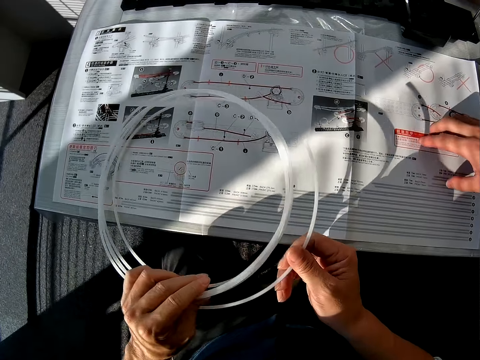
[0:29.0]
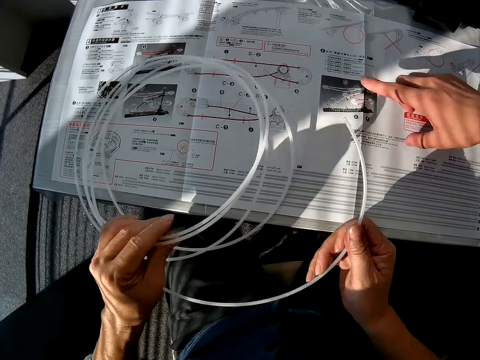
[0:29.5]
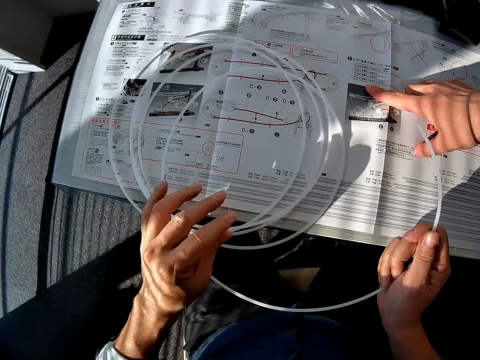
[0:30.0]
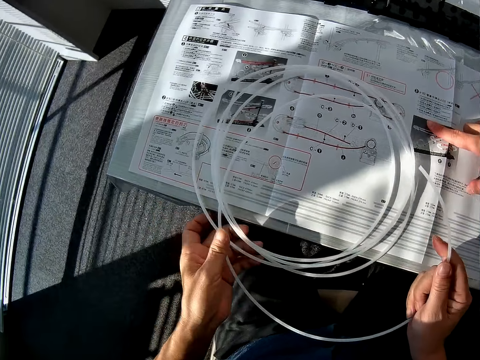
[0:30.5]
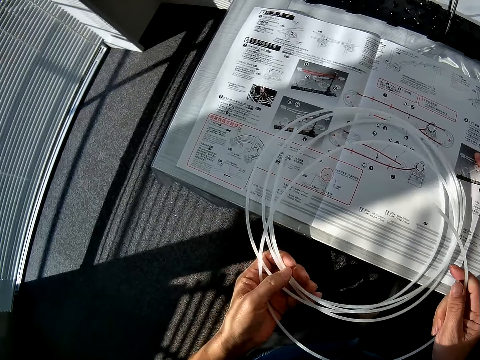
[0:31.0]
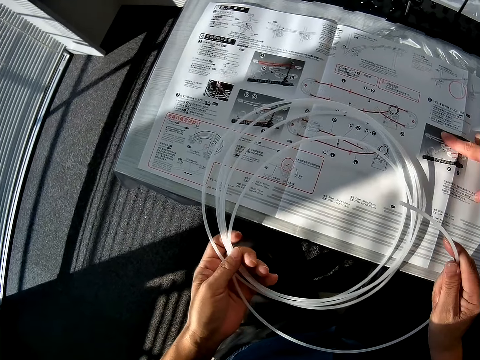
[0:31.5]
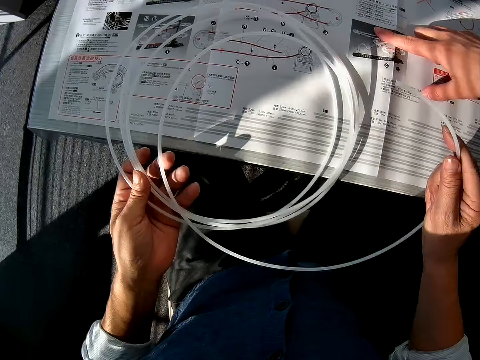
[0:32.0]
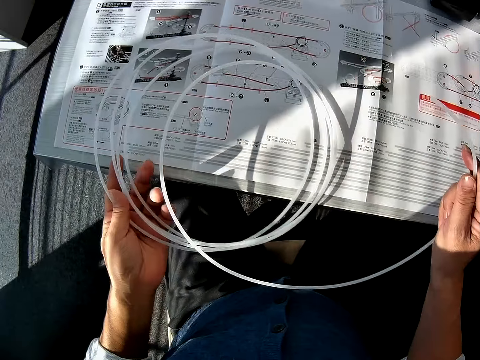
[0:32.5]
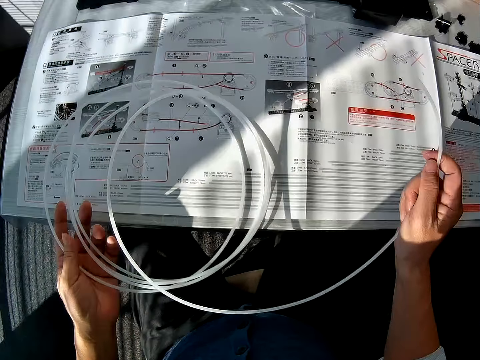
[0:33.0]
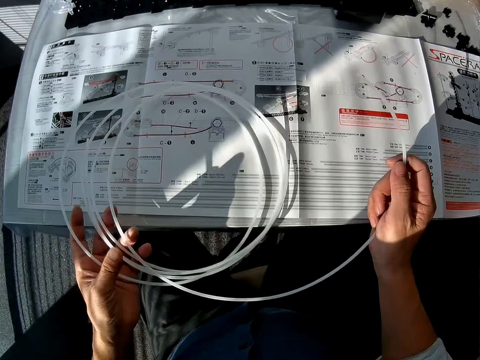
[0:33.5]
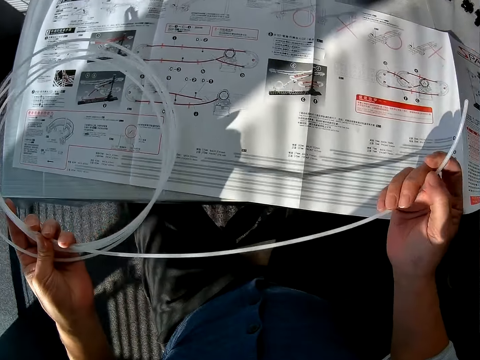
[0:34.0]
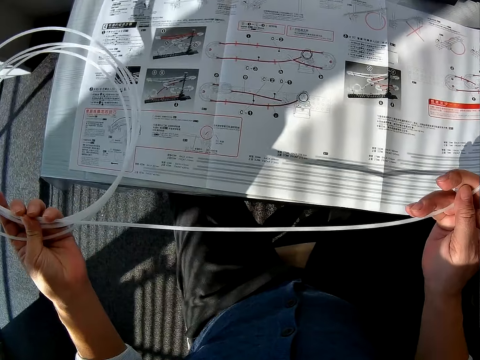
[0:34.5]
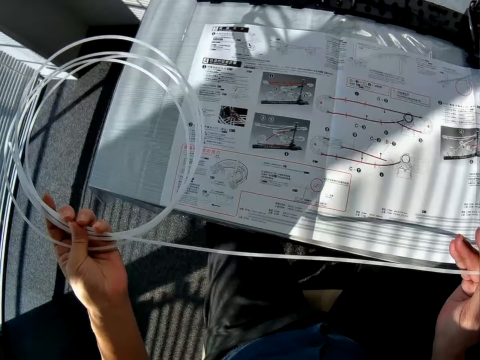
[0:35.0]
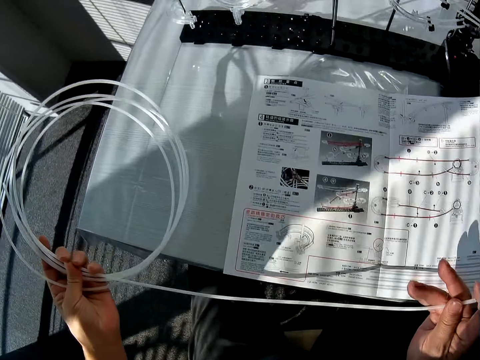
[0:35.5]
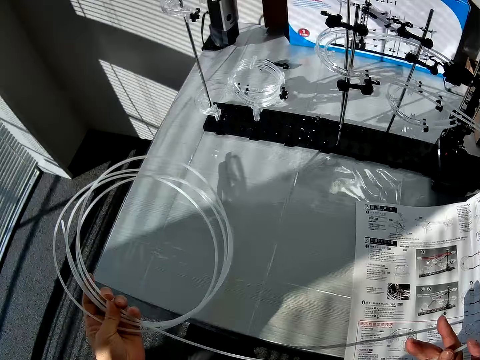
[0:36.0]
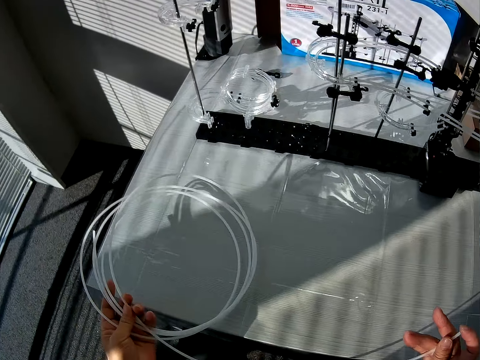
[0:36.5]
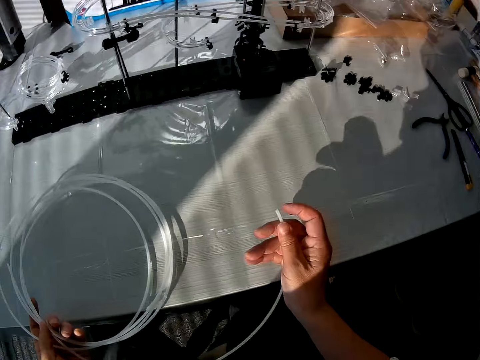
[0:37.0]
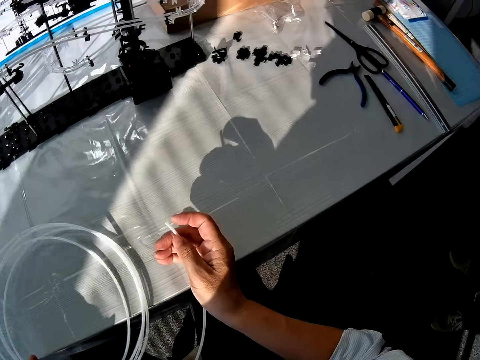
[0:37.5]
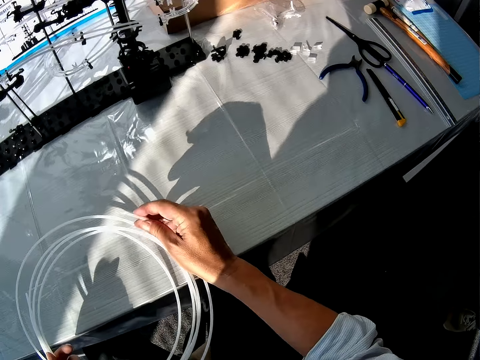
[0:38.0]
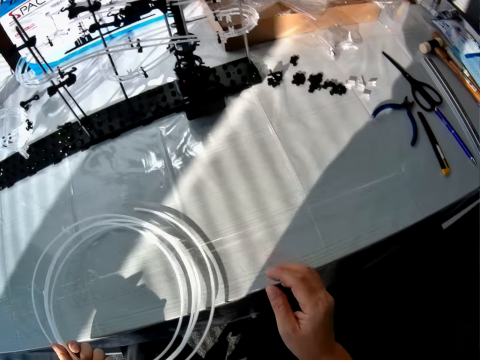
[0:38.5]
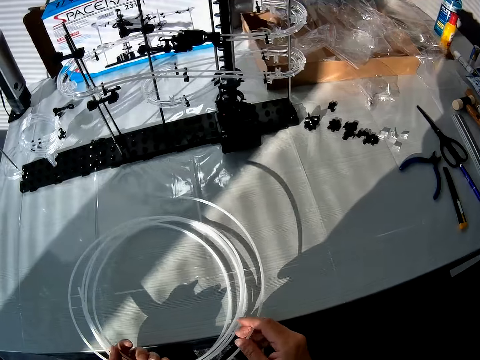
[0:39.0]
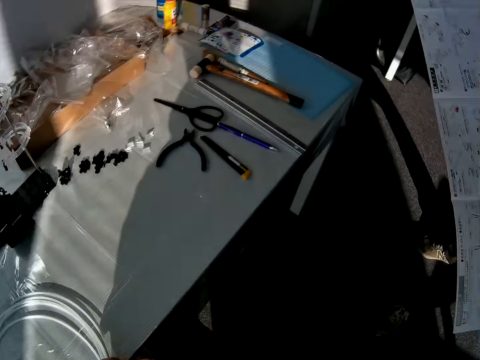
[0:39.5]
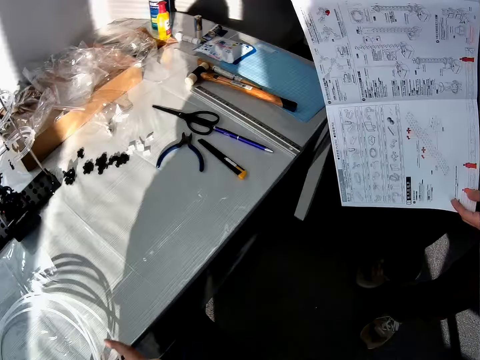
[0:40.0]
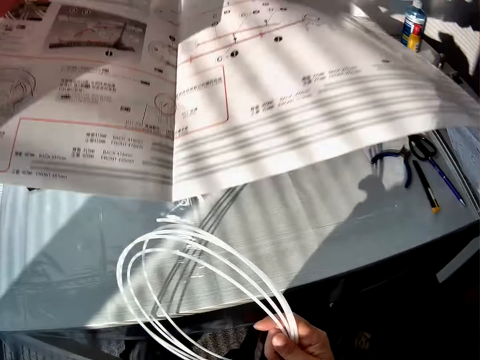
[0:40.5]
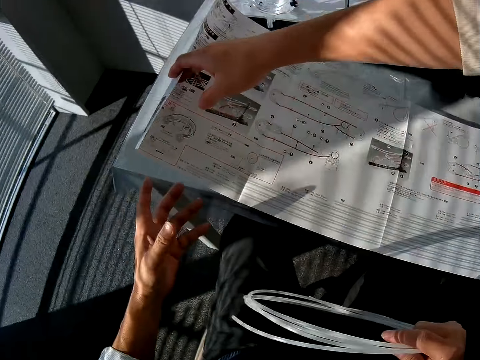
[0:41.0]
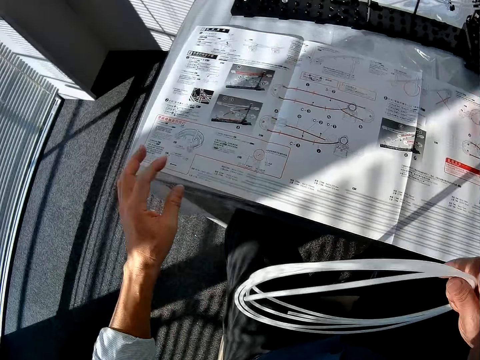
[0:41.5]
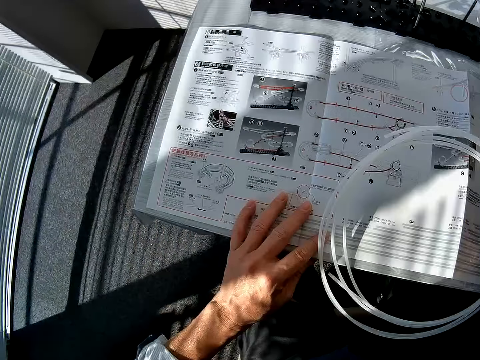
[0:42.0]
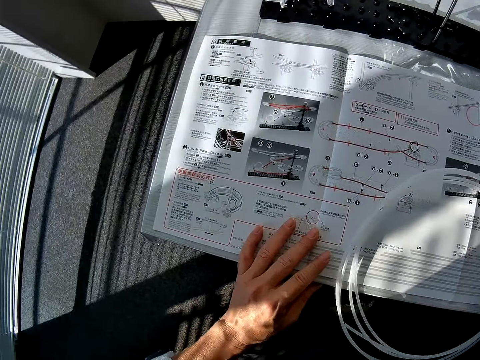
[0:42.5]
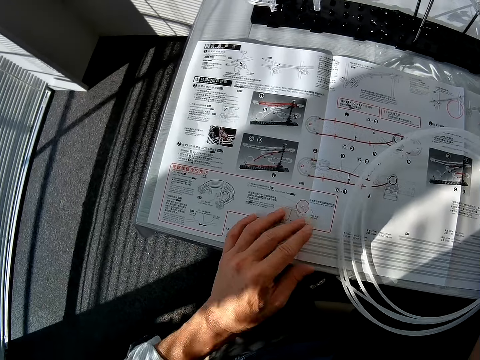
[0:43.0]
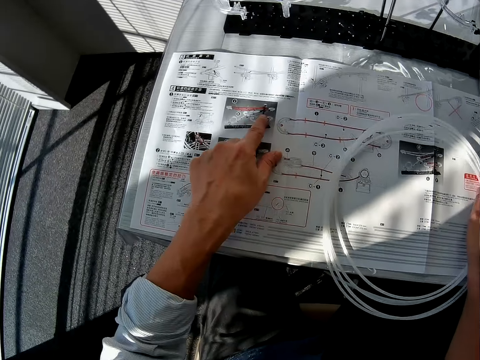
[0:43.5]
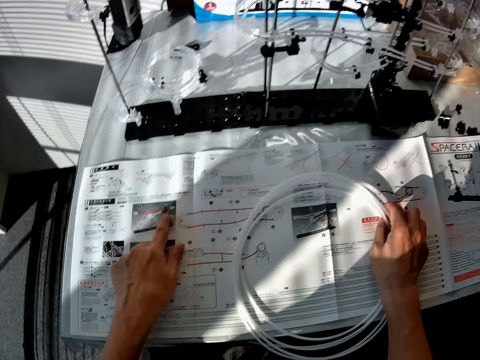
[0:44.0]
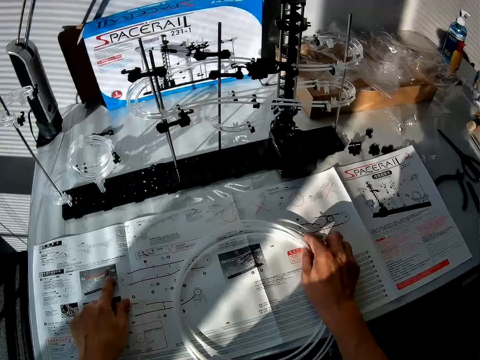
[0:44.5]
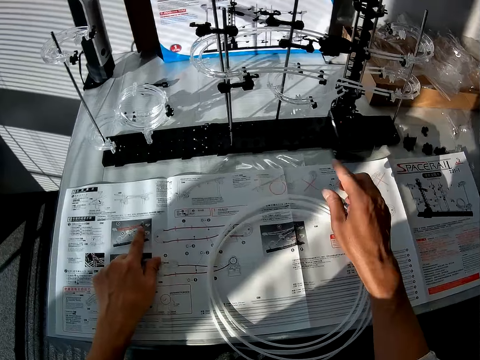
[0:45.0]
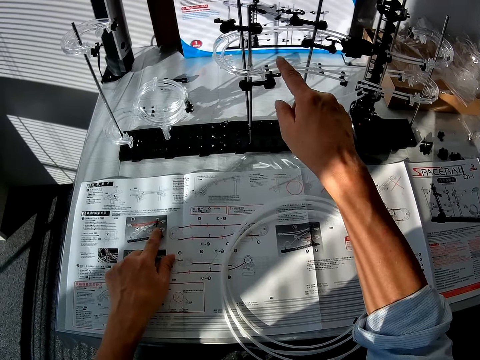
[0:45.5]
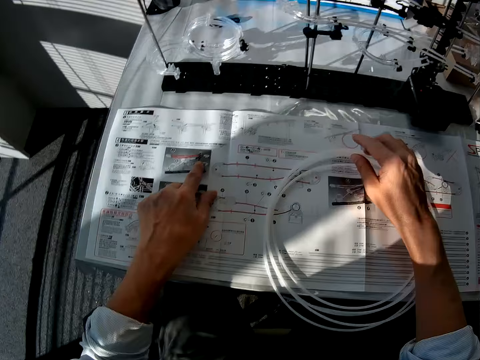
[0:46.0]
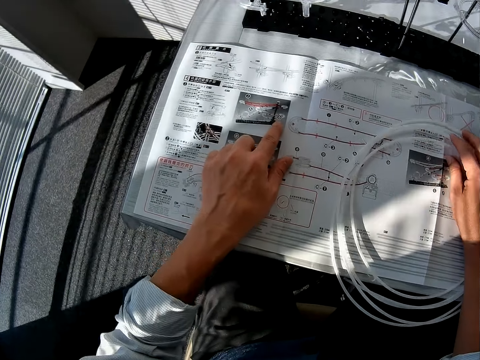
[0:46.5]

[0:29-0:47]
The camera wearer holds the standard rail with his hands. A man moves his index finger on the space rail manual. The camera wearer touches the pipe. He places the standard rail on the space rail manual. He straightens the standard rail. The man picks up the space rail manual from a table. The camera wearer places the standard rail on the table. He coils the standard rail. He turns to the right. The man holds the space rail manual. The man talks and places the space rail manual on the table. The camera wearer places his left hand on the space rail manual. He places the standard rail on the space rail manual. He puts his left index finger on the space rail manual. He points at the space rail. He places his right hand on the standard rail.

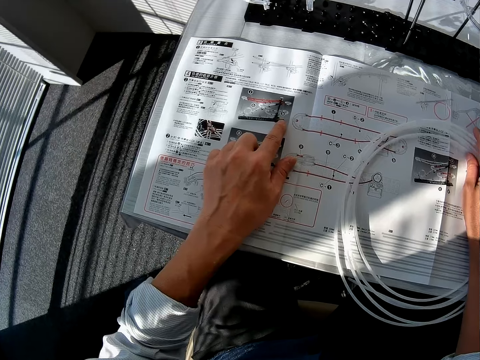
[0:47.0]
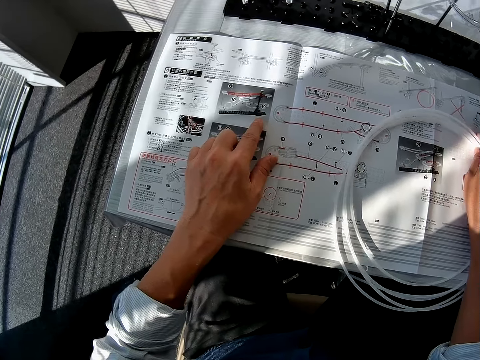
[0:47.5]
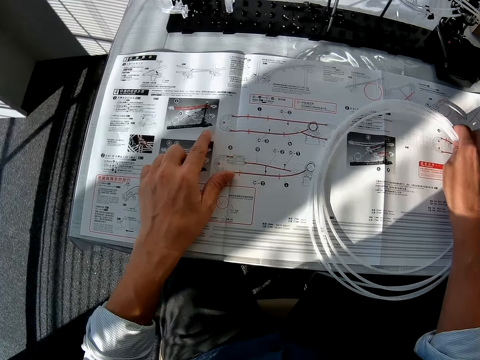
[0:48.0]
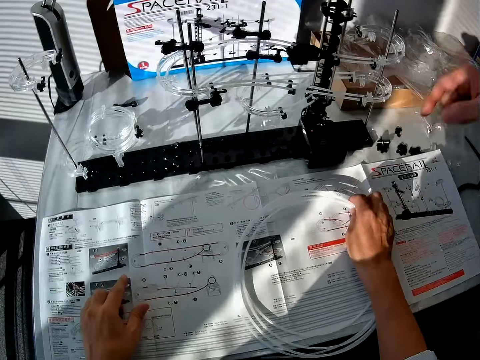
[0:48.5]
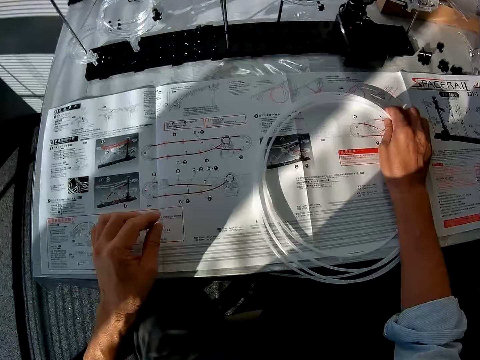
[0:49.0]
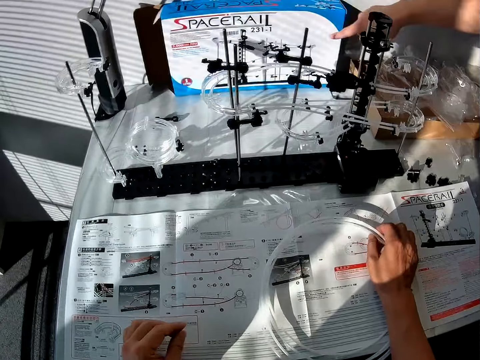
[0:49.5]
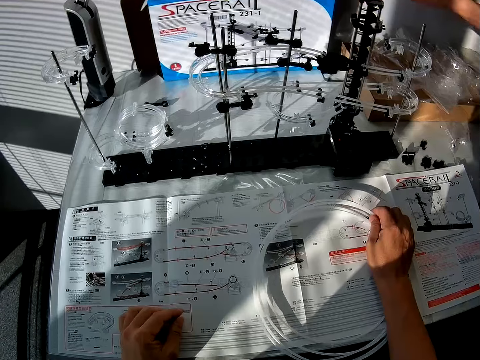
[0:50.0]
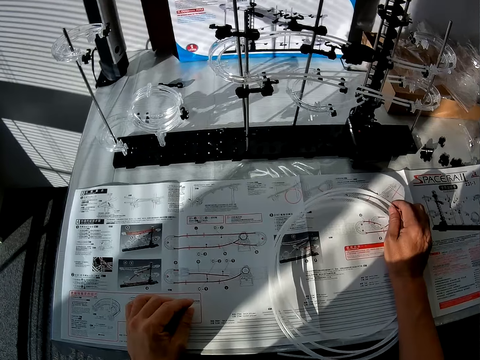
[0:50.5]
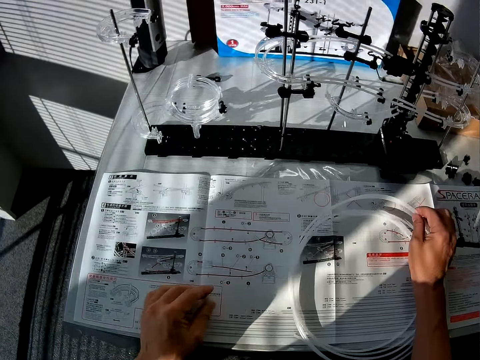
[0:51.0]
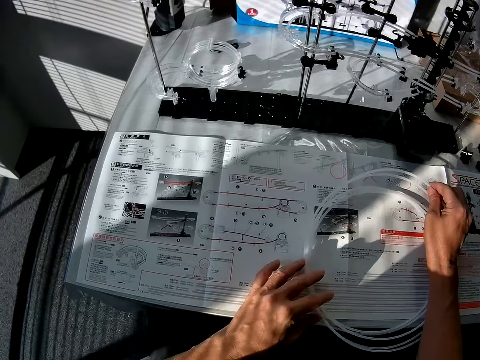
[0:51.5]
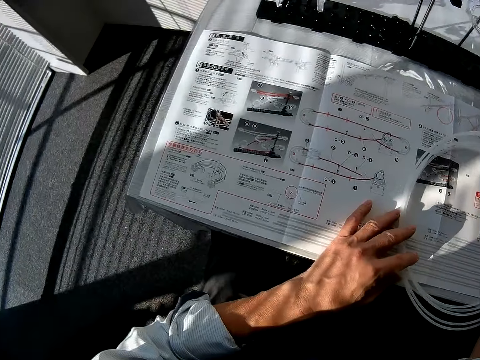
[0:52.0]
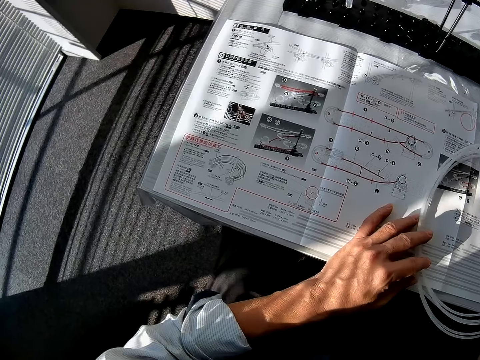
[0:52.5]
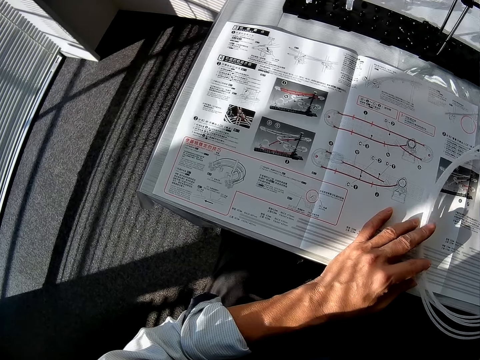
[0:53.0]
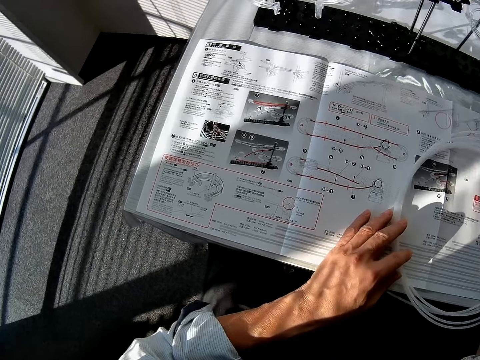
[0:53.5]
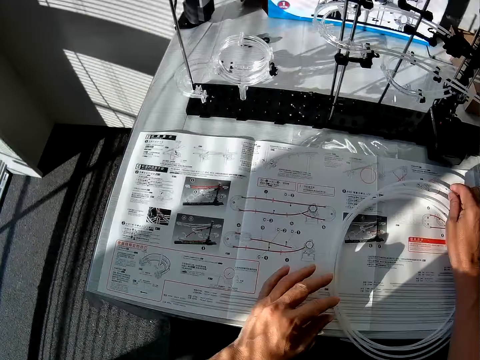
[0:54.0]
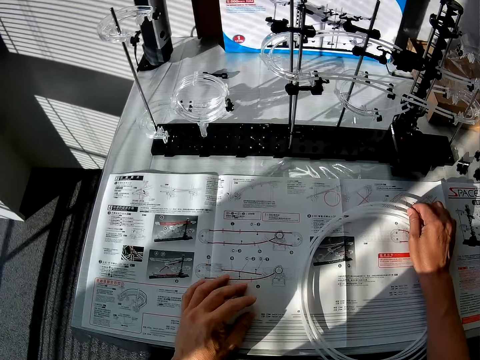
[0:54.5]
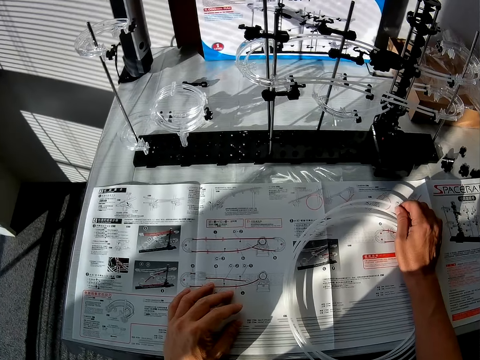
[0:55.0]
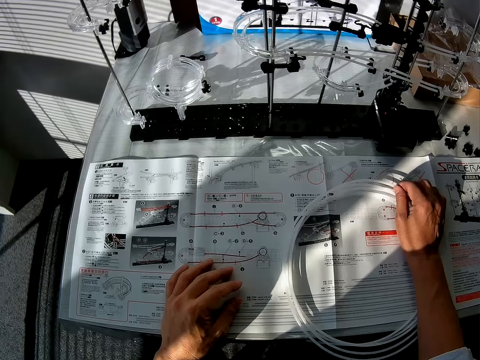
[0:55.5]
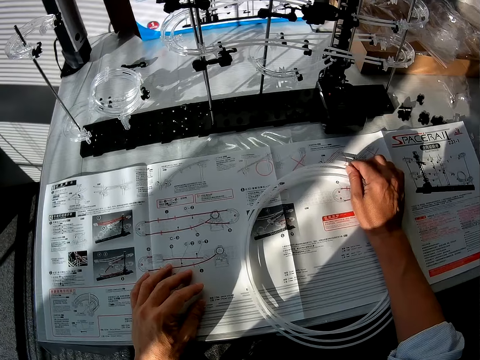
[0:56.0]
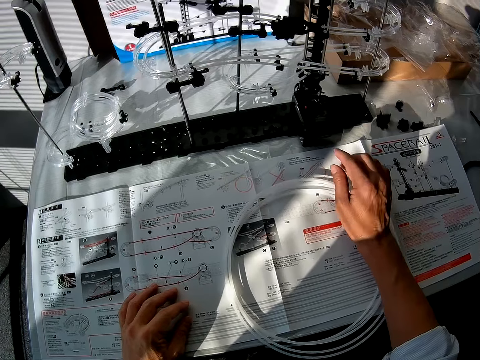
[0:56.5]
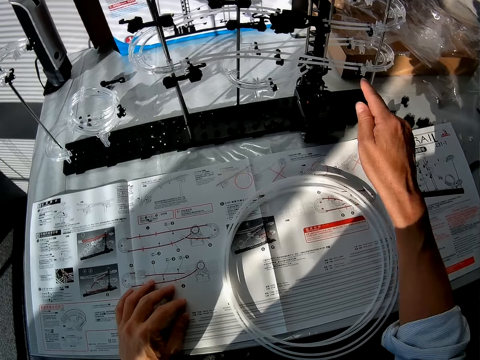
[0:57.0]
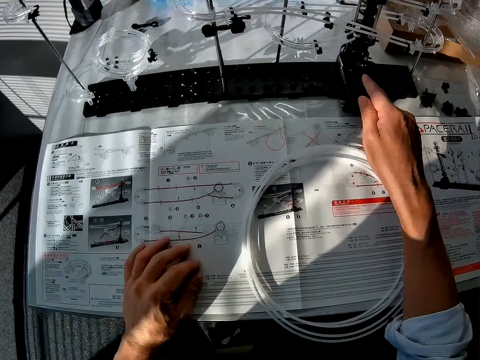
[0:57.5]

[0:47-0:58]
The camera wearer moves the standard rail on a space rail manual. A man points at the space rail manual. The camera wearer refers to the space rail manual. They hold the standard rail. They point at the space rail.
